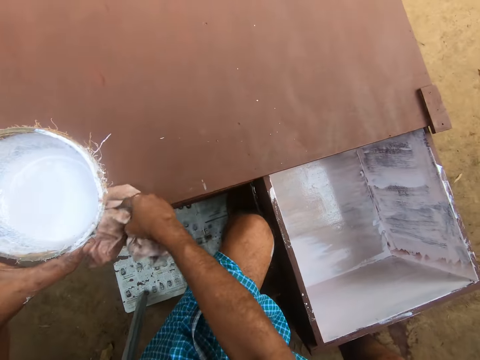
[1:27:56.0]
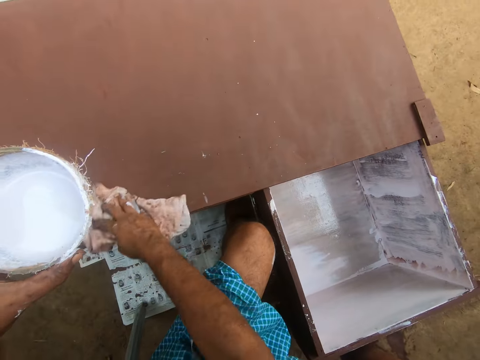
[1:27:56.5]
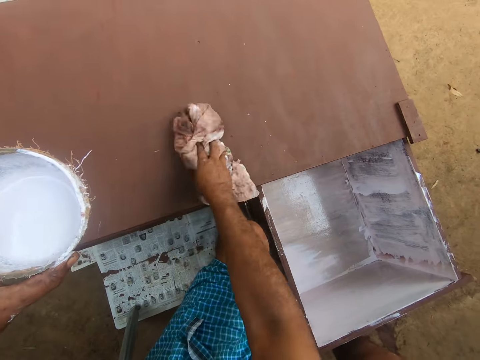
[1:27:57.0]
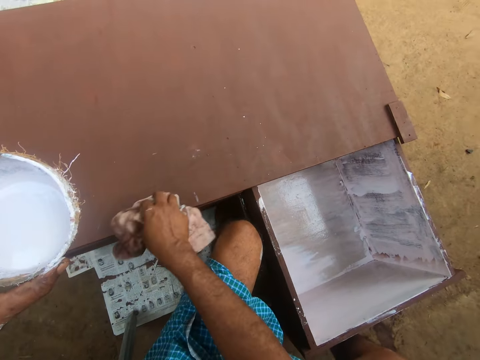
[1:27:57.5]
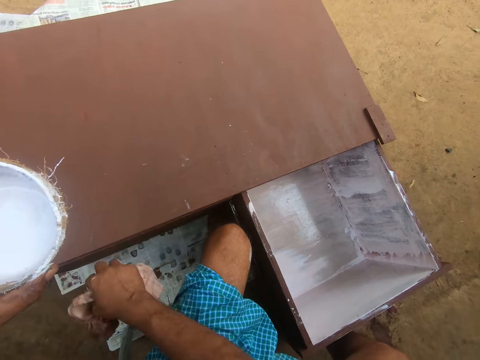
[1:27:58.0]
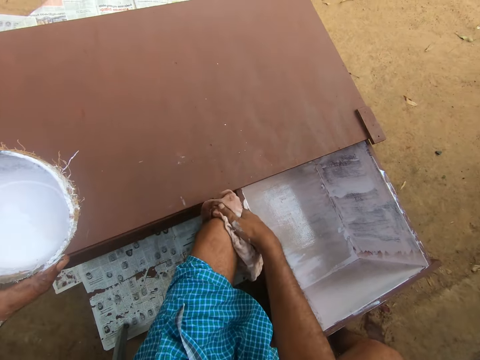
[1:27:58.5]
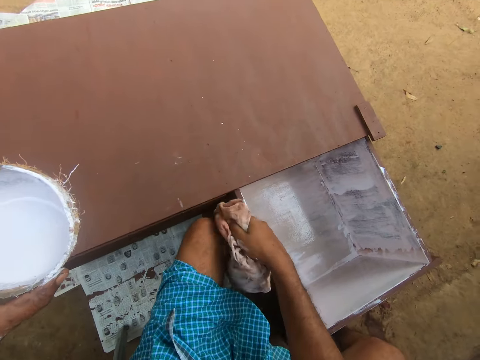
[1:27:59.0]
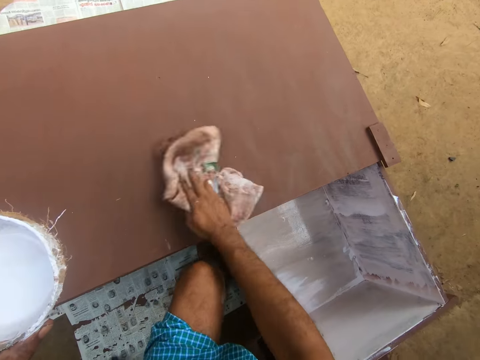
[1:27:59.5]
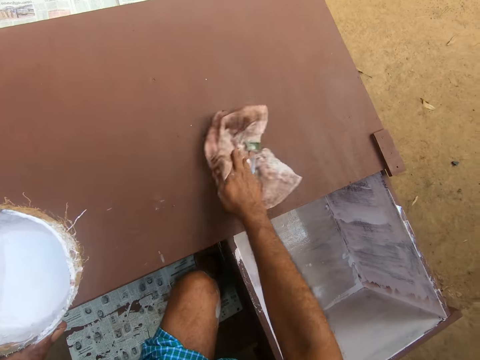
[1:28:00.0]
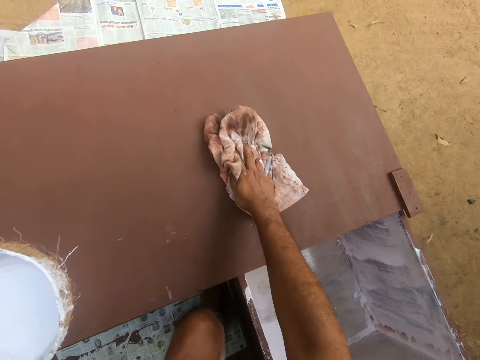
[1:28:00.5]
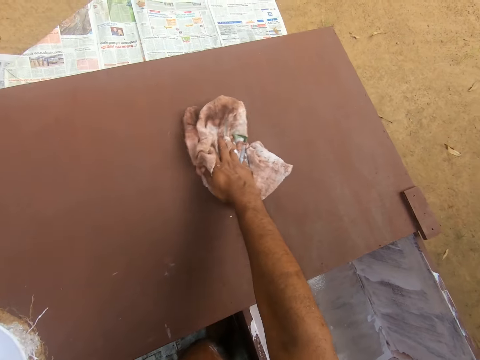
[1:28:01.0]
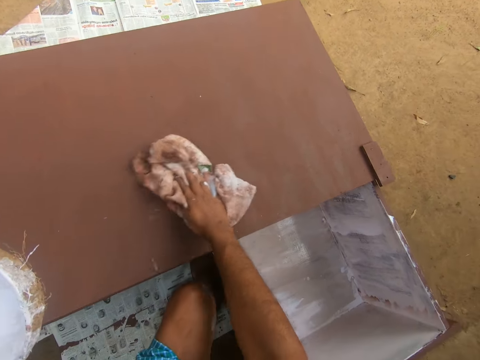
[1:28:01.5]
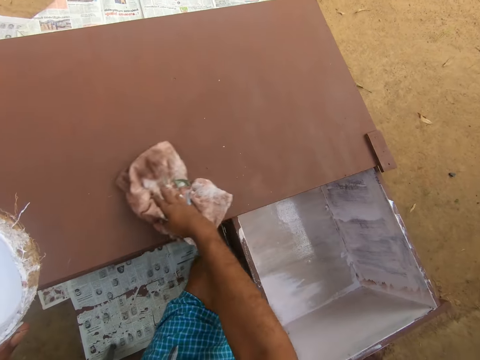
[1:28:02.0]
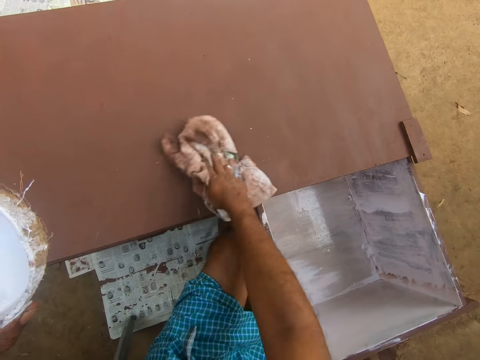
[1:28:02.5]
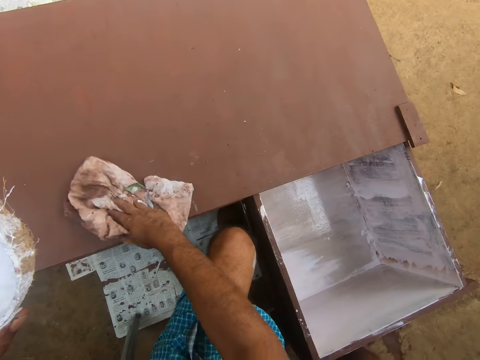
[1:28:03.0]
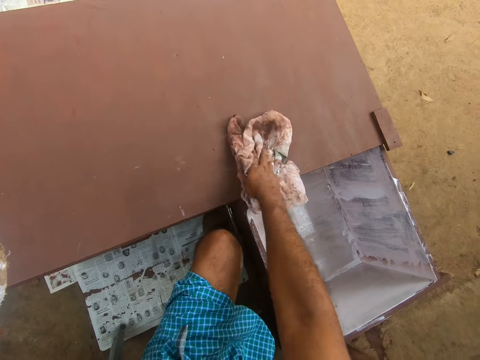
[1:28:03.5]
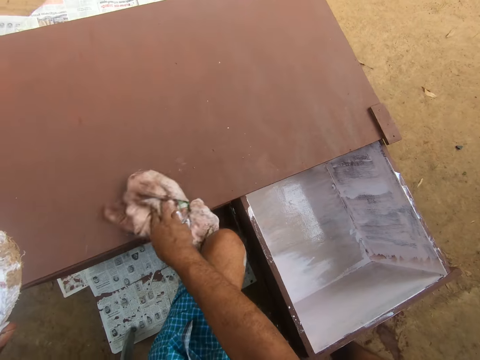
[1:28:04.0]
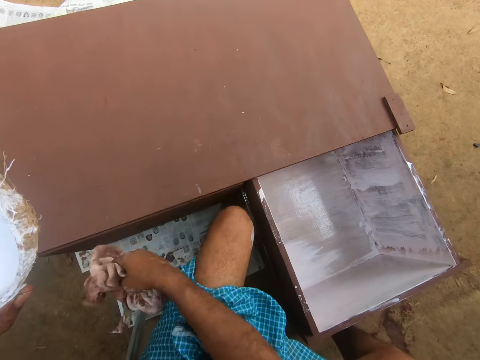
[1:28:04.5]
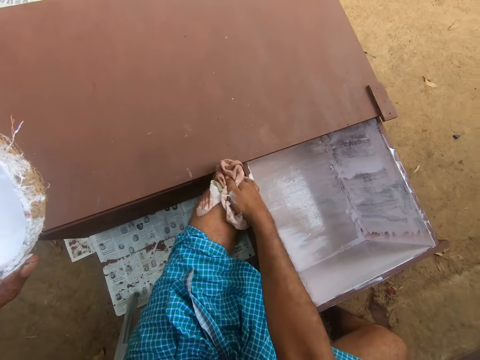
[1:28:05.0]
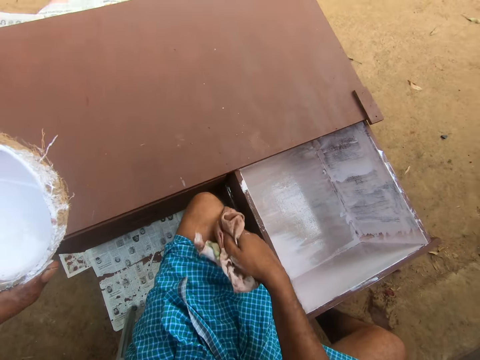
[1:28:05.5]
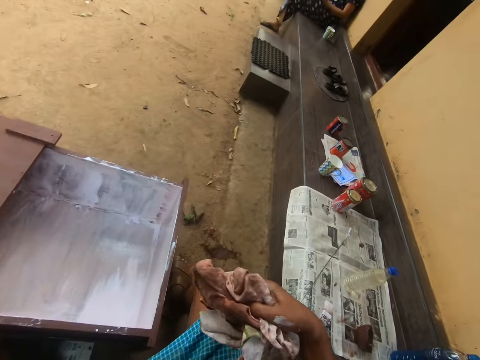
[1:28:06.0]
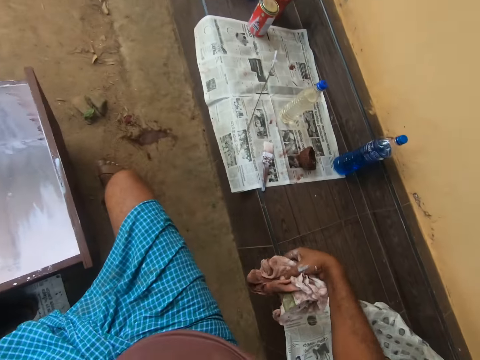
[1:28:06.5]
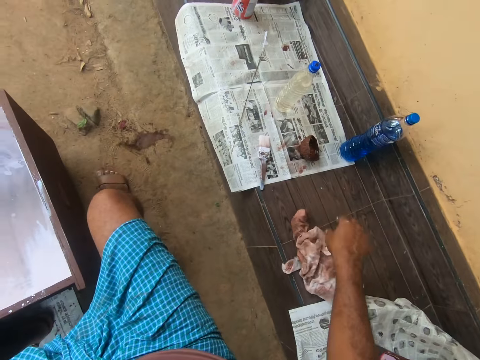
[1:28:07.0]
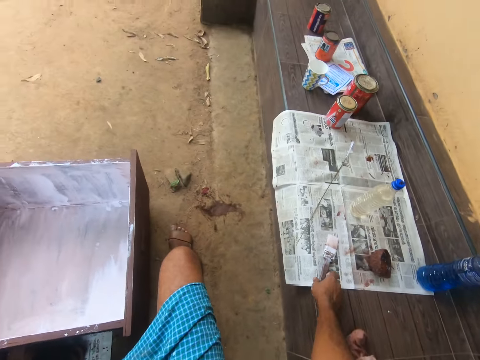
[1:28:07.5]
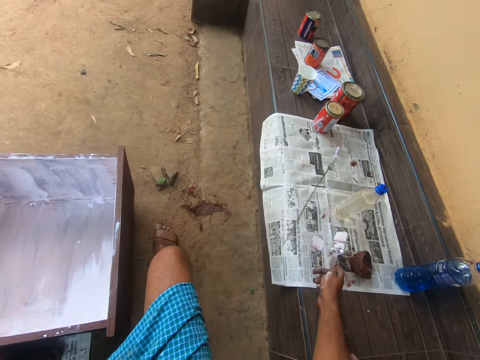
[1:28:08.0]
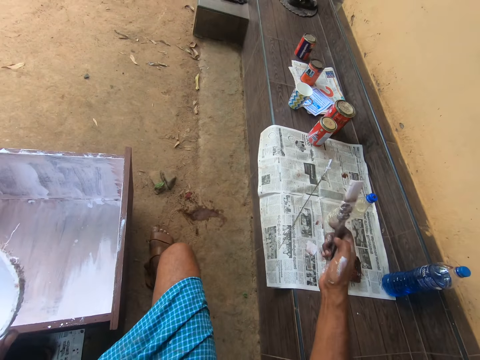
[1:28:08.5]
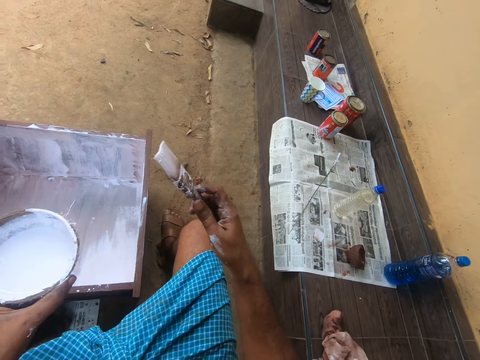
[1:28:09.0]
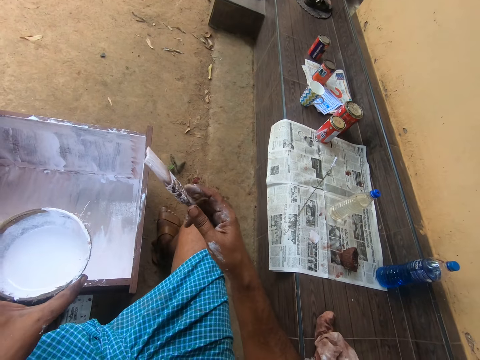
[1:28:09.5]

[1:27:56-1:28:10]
The camera wearer cleans the paint on his left knee with the cloth in his right hand. He cleans the paint on the drawer table with the cloth in his right hand. He cleans the paint on his left knee with the cloth in his right hand. He drops the cloth on the table with his right hand. He picks up the paint brush from the table with his right hand.

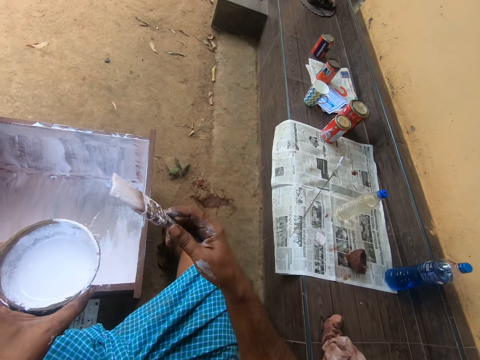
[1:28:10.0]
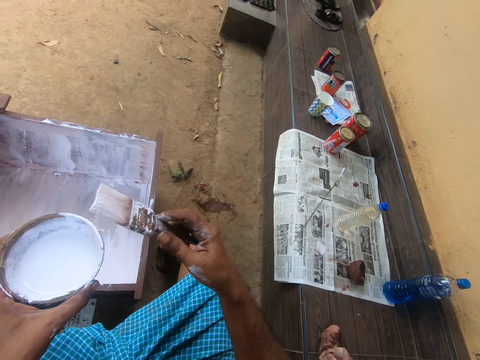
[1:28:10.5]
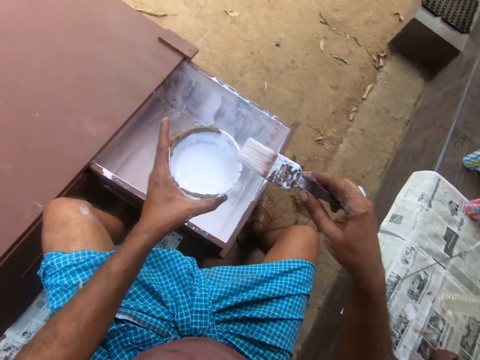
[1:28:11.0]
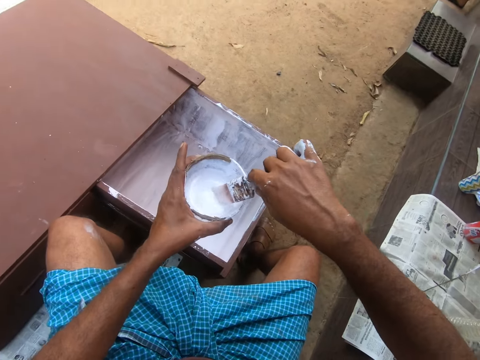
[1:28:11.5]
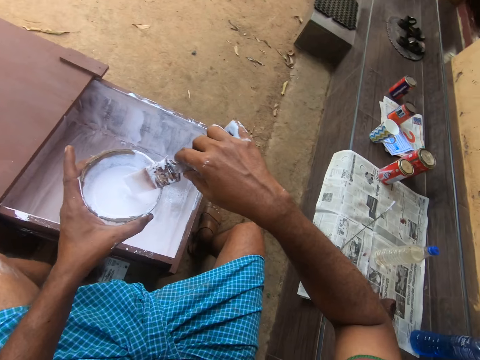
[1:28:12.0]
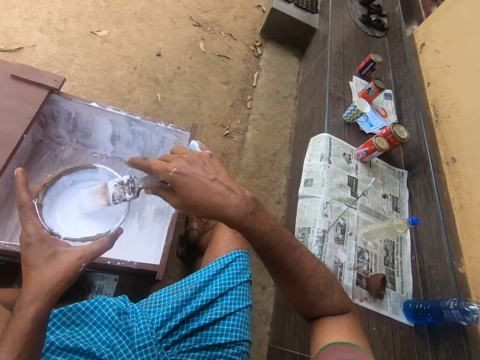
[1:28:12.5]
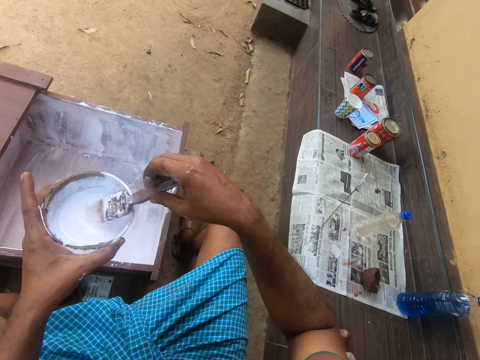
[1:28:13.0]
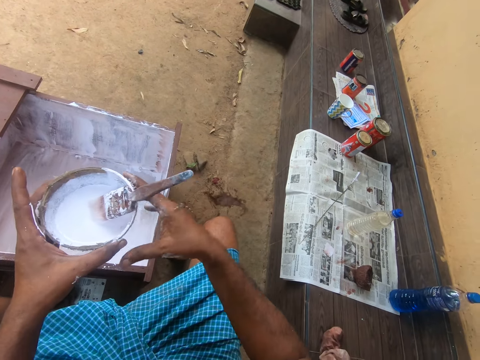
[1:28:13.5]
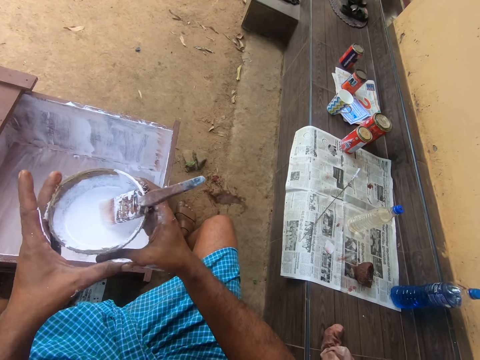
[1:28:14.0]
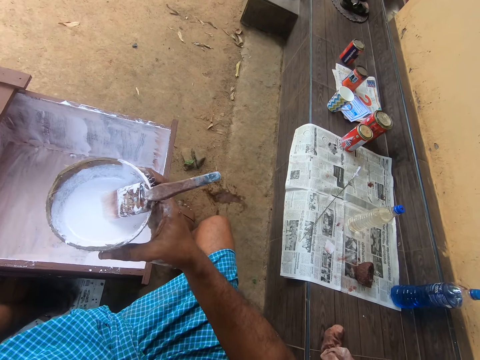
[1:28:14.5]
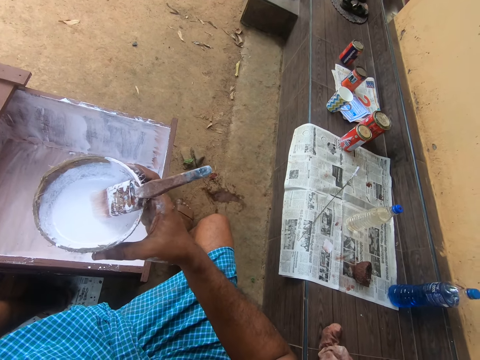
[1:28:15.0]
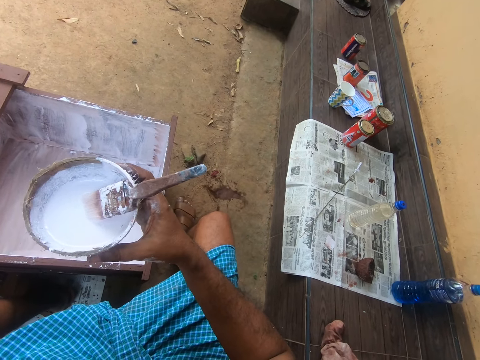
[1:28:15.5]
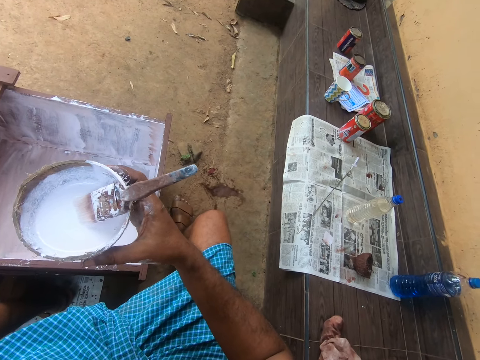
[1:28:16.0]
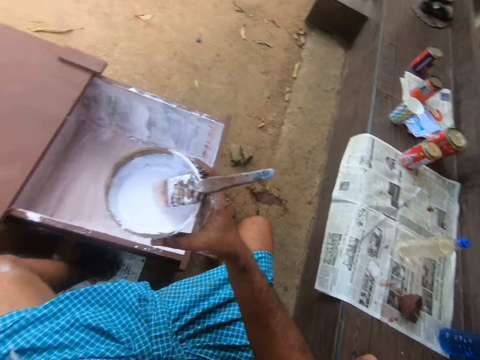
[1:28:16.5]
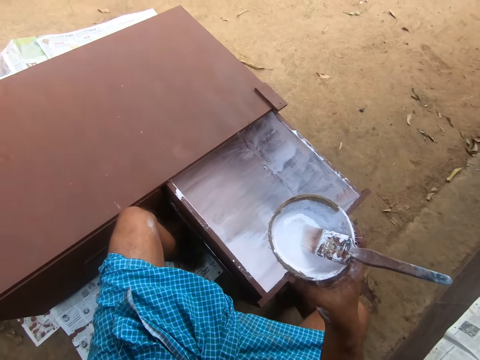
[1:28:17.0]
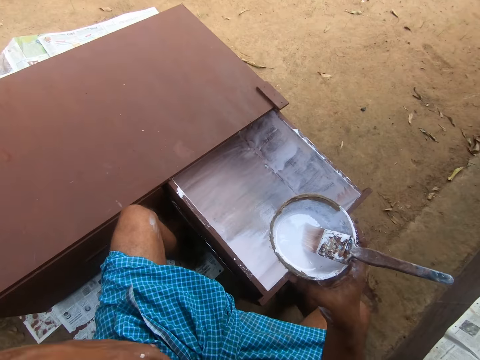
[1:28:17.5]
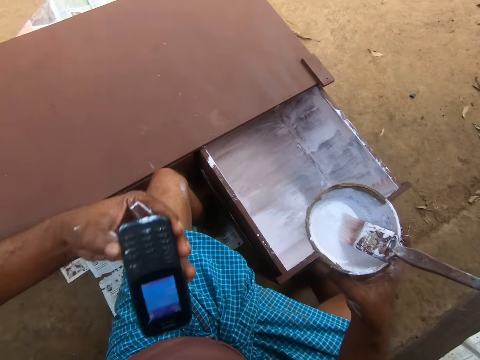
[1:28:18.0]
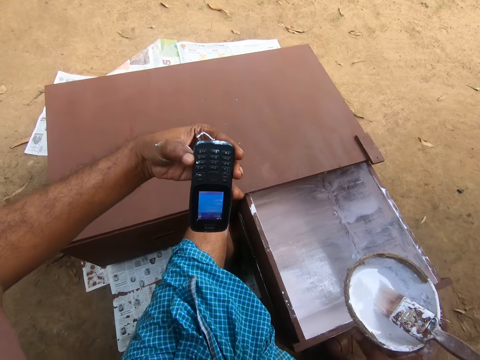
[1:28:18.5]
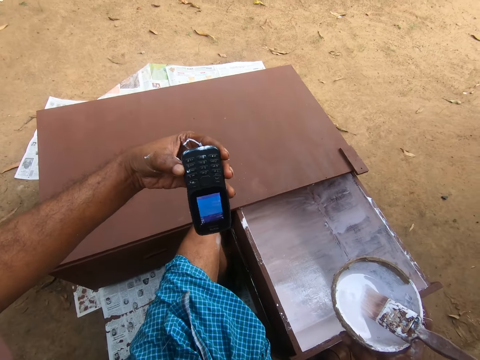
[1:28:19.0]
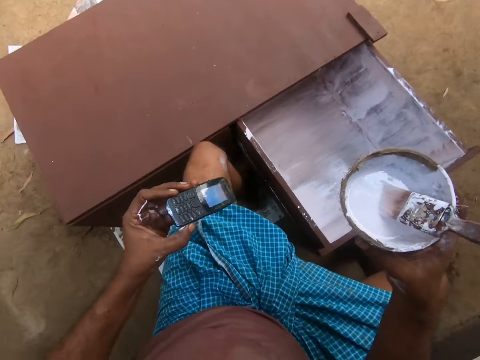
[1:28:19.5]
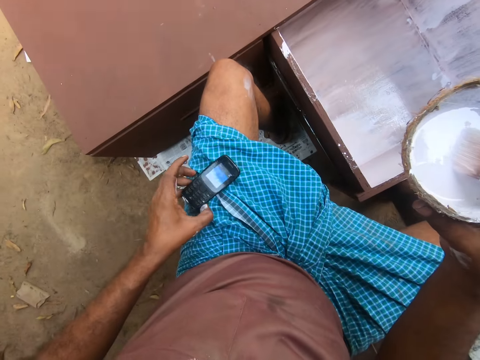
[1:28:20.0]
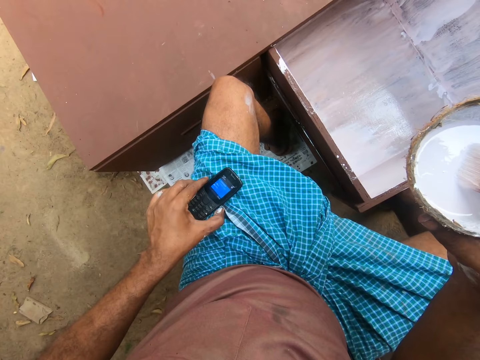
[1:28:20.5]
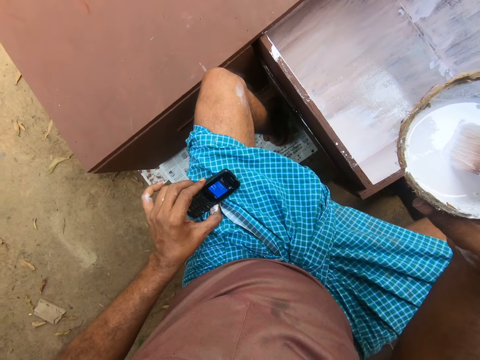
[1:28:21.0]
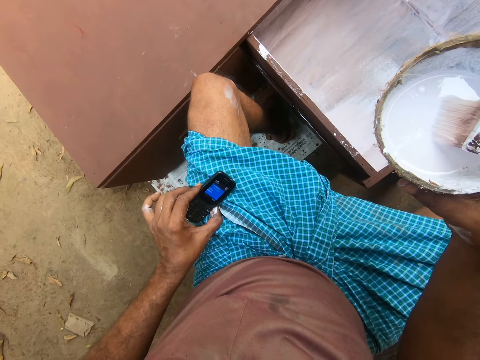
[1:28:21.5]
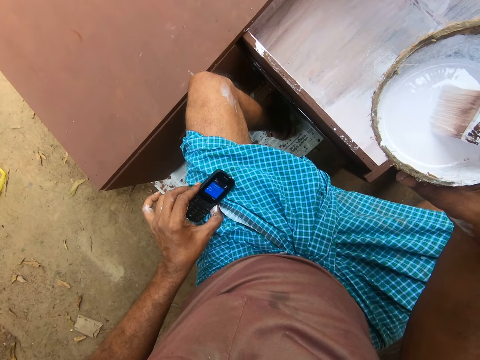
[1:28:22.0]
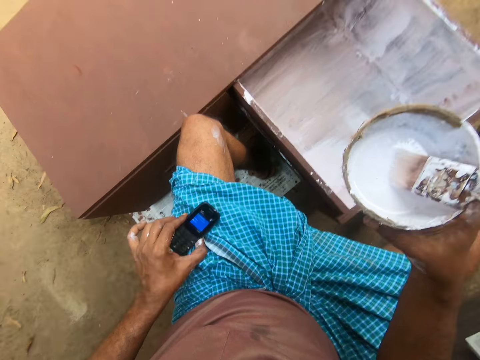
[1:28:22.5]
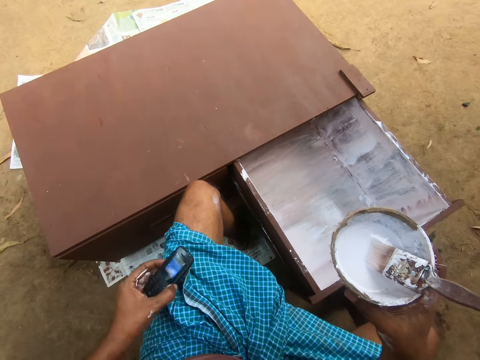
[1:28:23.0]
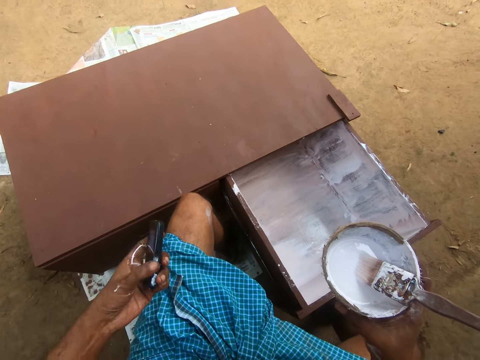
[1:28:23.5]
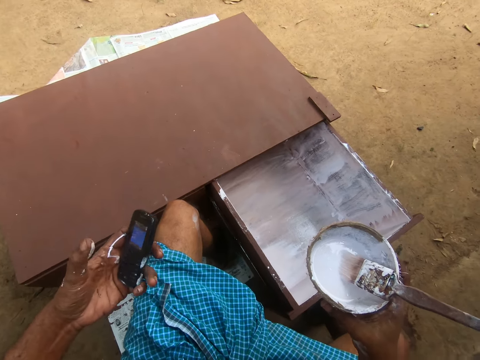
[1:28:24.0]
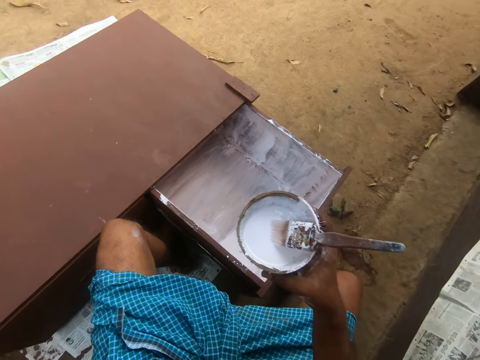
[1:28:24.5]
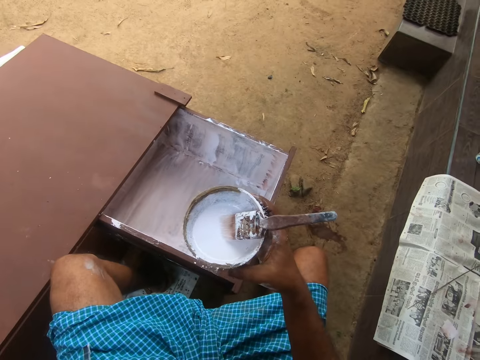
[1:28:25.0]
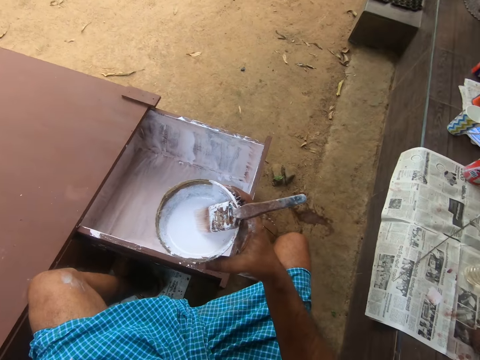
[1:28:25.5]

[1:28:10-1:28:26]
The camera wearer holds the brush. He inserts the paint brush into the paint container in his left hand. He drops the paint brush into the paint container in his left hand. He passes the paint container from his left hand to his right hand. He removes a phone from his pocket with his left hand. He drops the phone on his left thigh. He tilts the phone with his left hand. He stares. He inserts the phone in his pocket with his left hand. He lifts the phone.
